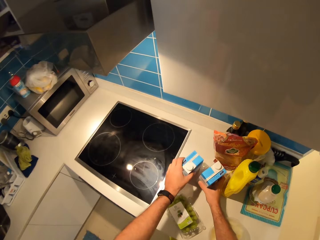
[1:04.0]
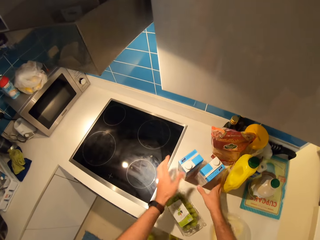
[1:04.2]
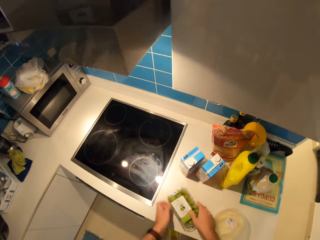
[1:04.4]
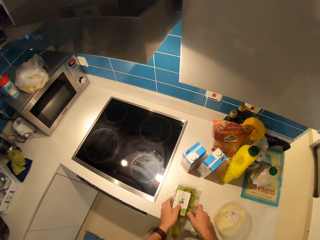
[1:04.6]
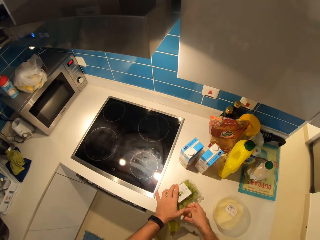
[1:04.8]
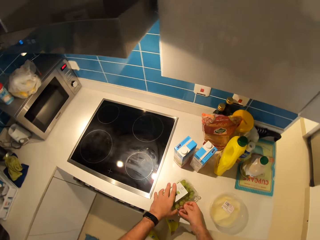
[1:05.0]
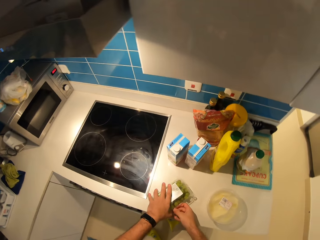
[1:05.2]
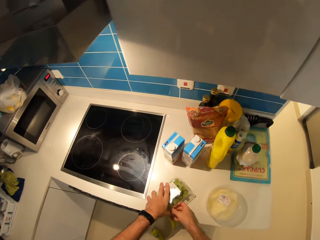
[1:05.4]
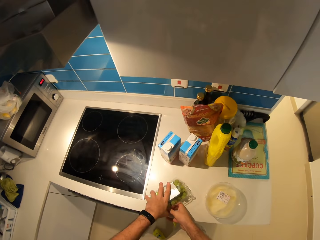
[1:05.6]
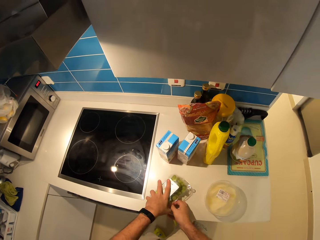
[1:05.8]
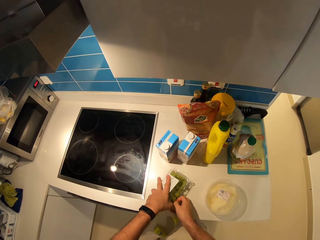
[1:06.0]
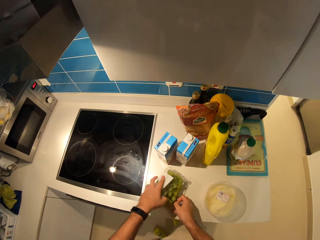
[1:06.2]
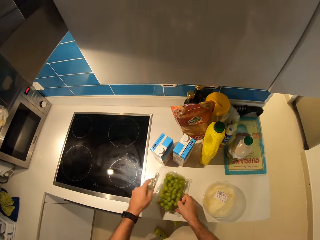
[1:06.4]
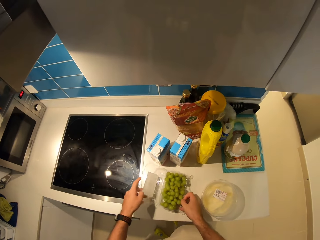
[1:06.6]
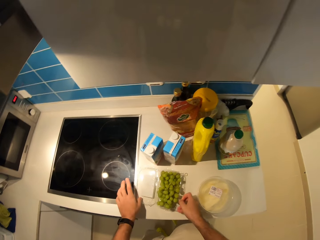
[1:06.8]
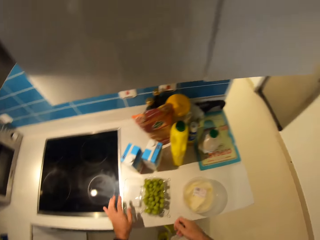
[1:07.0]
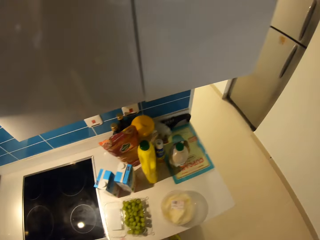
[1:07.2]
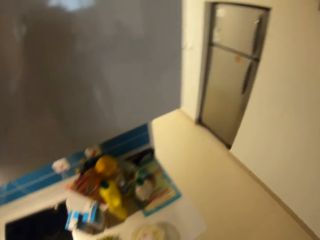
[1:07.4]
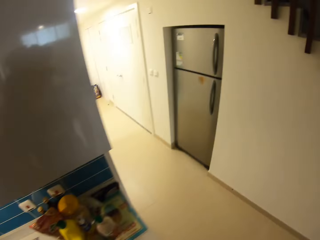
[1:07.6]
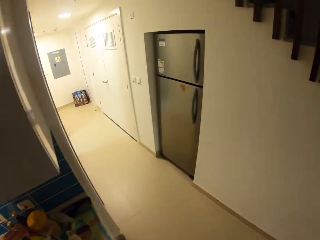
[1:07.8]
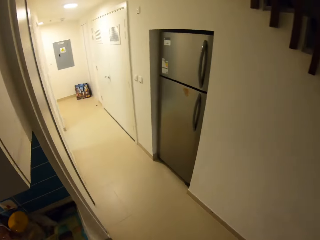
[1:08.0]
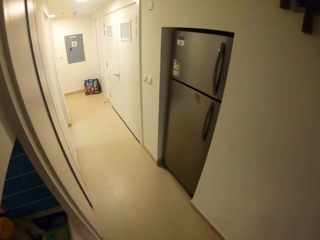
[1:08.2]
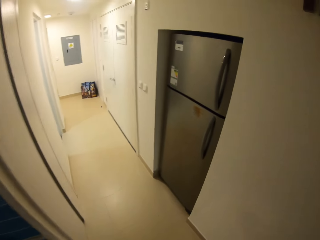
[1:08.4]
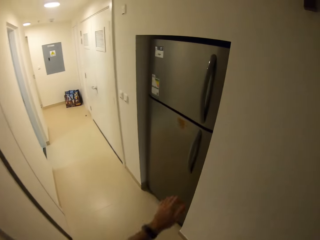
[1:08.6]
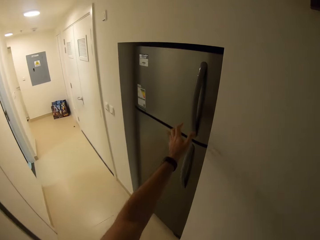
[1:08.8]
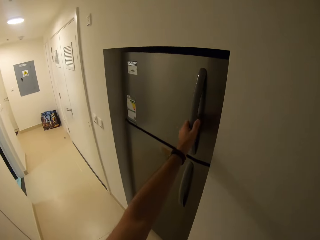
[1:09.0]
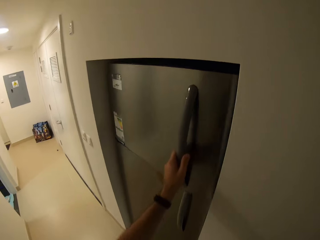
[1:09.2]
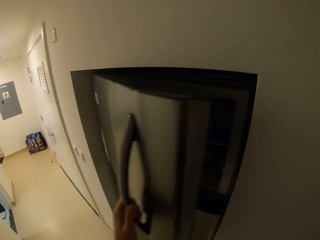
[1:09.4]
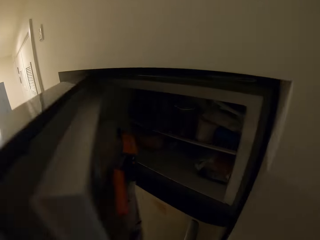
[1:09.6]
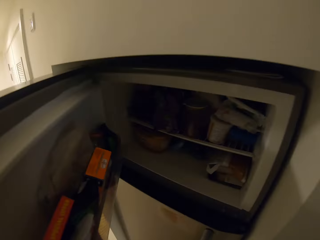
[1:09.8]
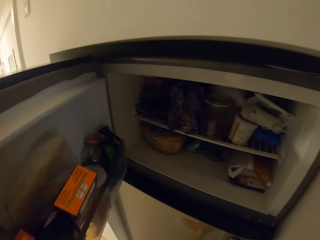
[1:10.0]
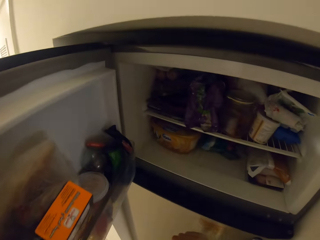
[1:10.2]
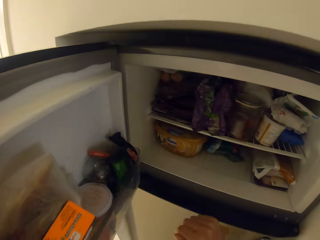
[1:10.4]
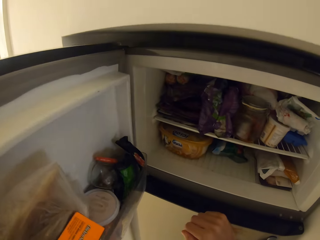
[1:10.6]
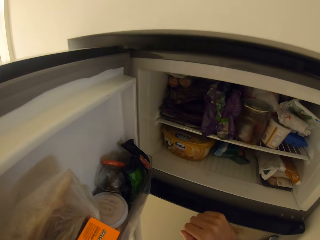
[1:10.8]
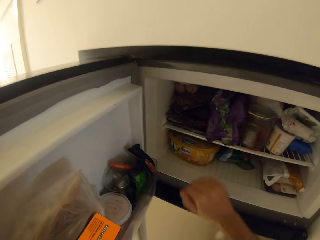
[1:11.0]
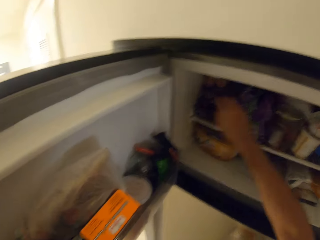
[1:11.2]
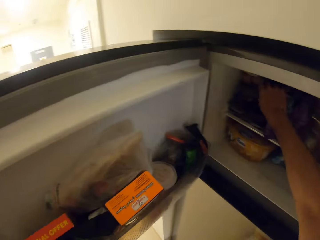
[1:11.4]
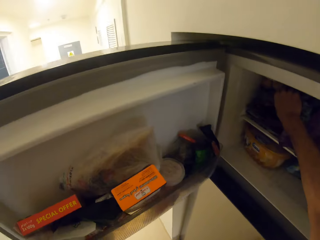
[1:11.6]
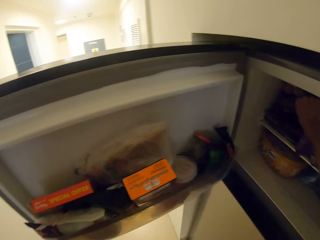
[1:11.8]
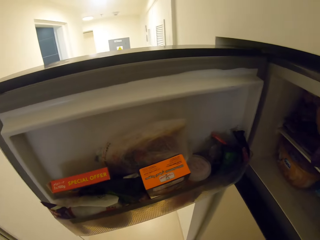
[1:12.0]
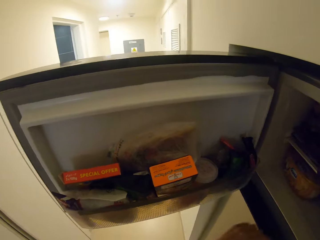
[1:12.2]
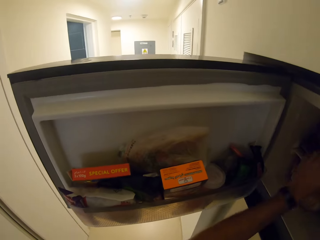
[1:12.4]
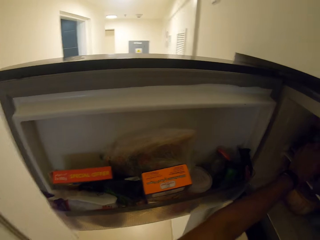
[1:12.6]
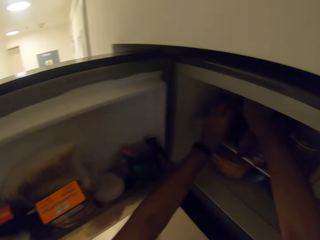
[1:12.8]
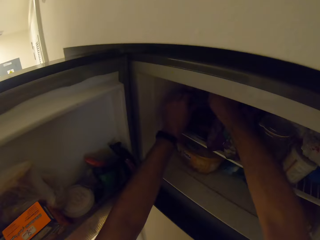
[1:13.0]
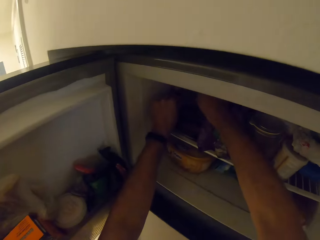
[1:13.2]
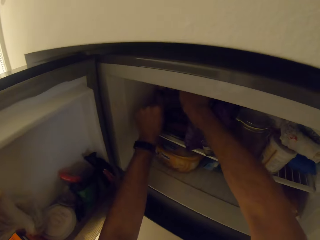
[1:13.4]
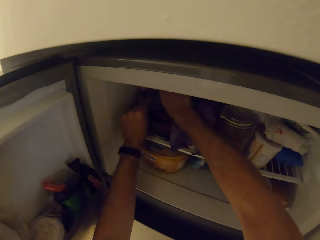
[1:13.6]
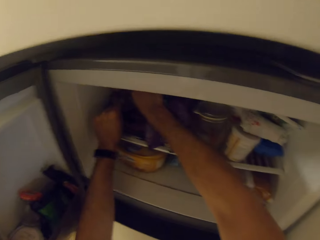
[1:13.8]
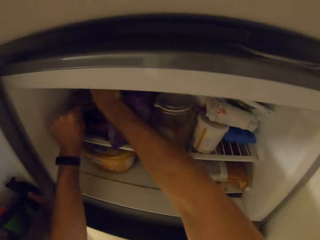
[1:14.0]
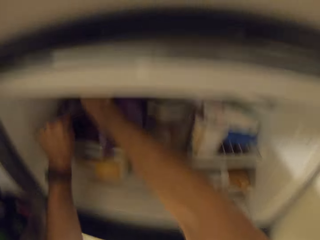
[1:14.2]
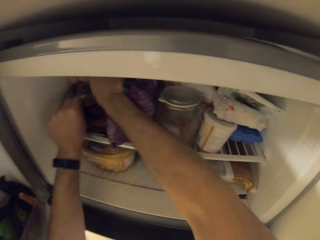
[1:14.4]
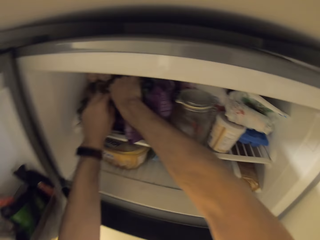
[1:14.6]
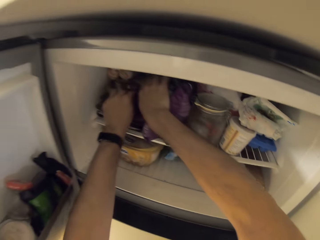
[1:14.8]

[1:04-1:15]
The camera wearer places the milk boxes in his hands on the table. He opens the pack of grapes with his hands. He walks around the house. He opens the freezer with his left hand. He picks up a tortilla.

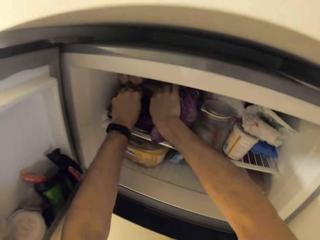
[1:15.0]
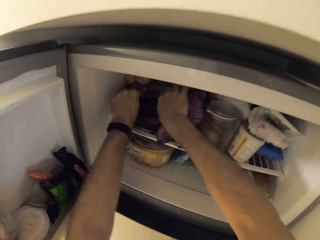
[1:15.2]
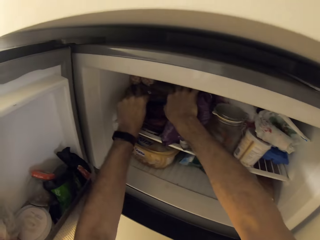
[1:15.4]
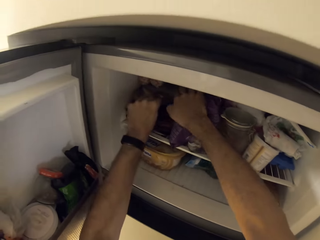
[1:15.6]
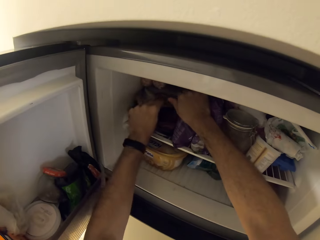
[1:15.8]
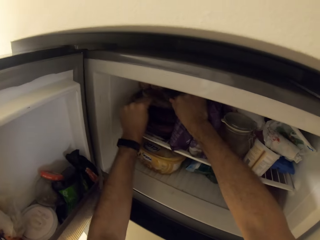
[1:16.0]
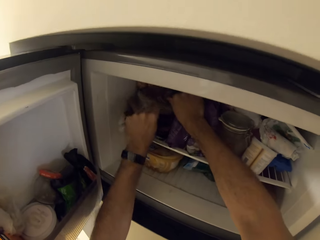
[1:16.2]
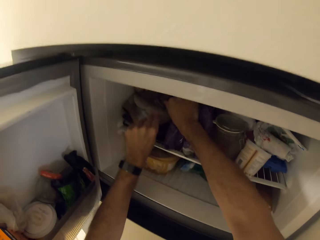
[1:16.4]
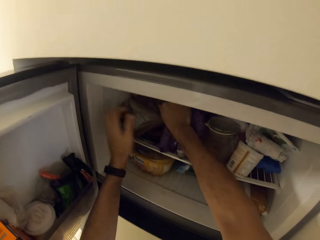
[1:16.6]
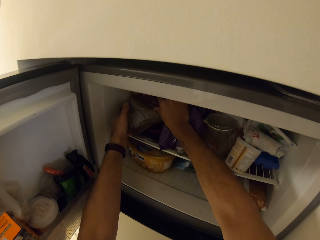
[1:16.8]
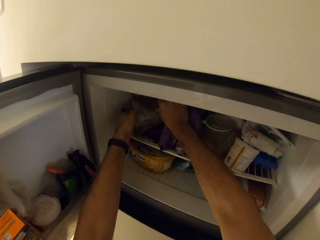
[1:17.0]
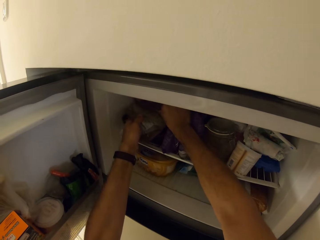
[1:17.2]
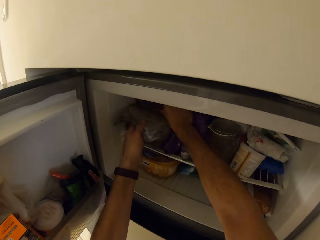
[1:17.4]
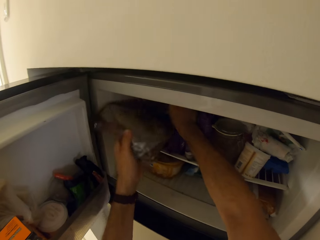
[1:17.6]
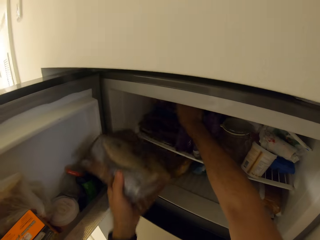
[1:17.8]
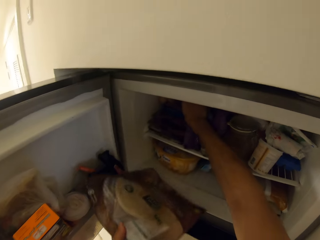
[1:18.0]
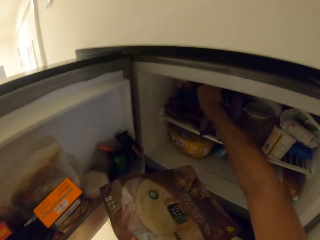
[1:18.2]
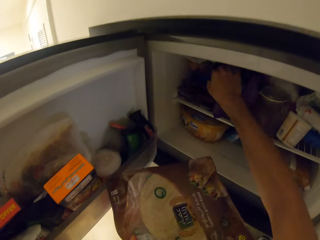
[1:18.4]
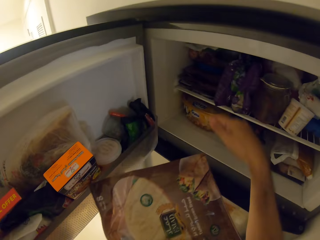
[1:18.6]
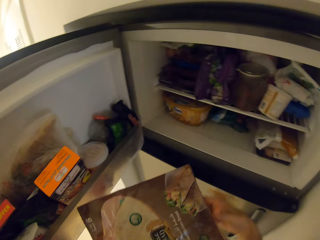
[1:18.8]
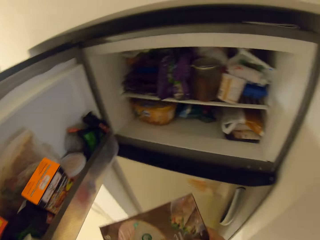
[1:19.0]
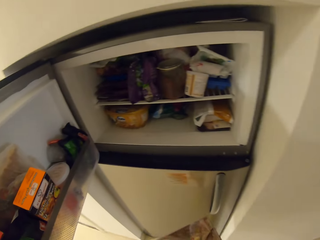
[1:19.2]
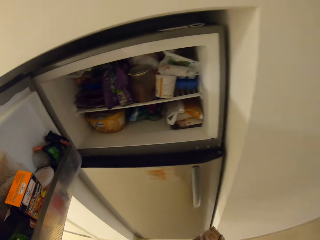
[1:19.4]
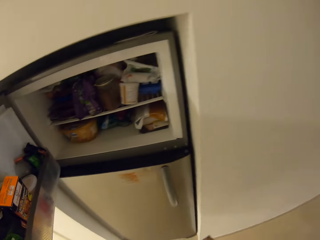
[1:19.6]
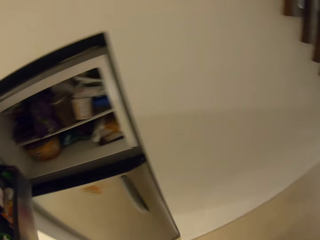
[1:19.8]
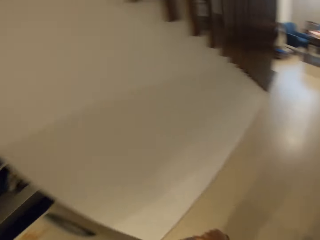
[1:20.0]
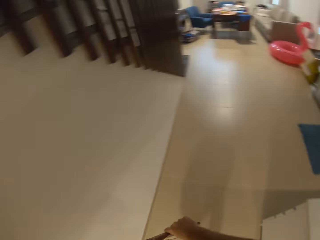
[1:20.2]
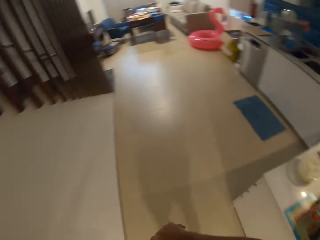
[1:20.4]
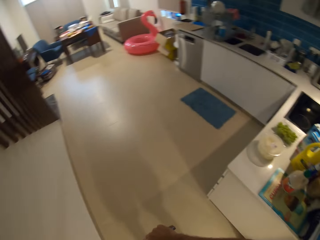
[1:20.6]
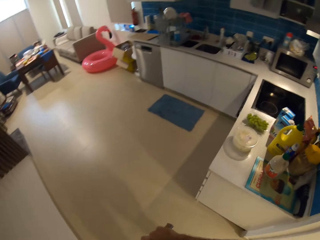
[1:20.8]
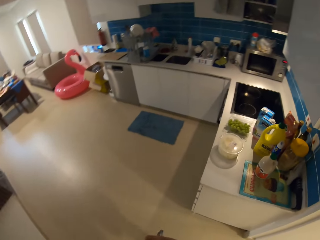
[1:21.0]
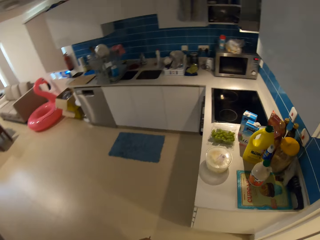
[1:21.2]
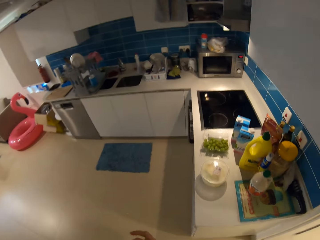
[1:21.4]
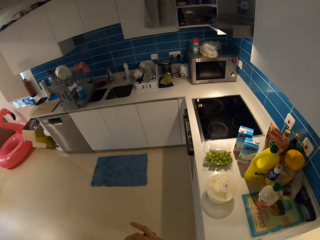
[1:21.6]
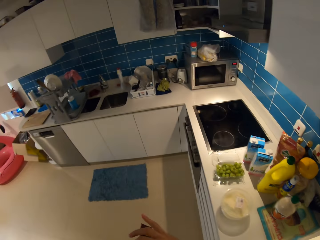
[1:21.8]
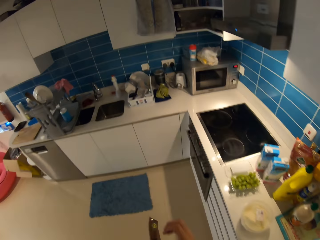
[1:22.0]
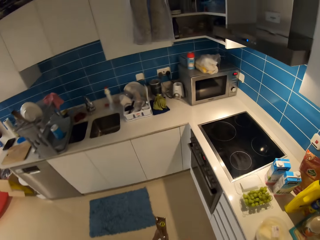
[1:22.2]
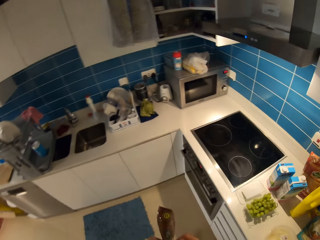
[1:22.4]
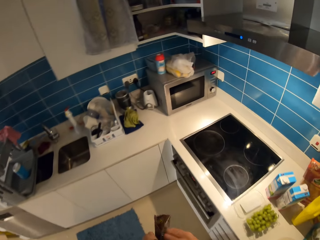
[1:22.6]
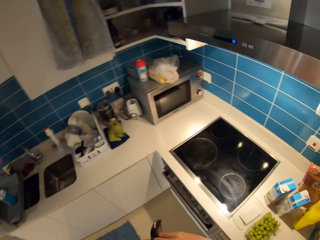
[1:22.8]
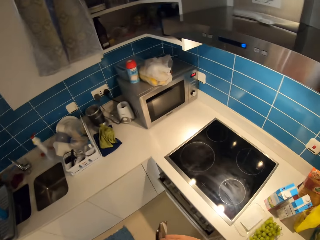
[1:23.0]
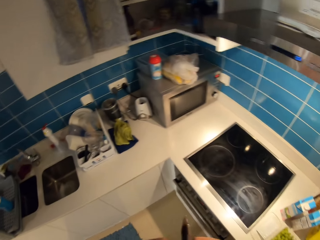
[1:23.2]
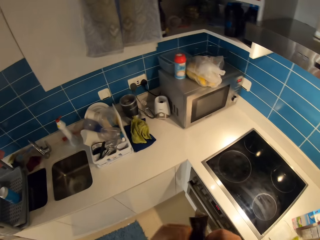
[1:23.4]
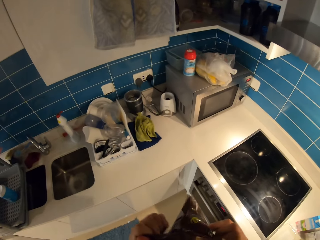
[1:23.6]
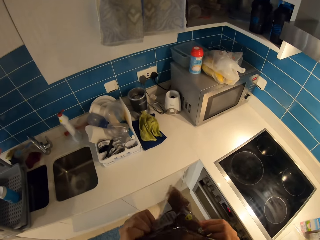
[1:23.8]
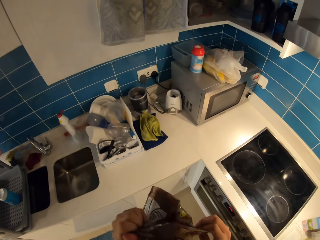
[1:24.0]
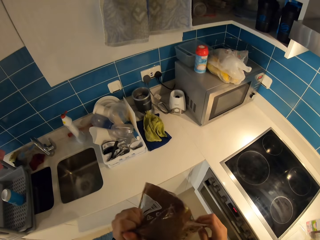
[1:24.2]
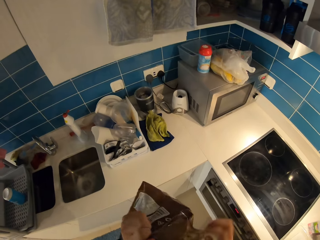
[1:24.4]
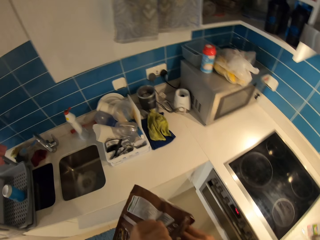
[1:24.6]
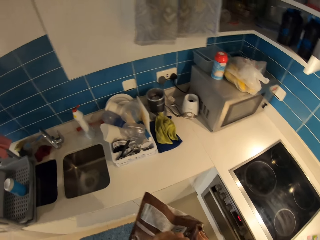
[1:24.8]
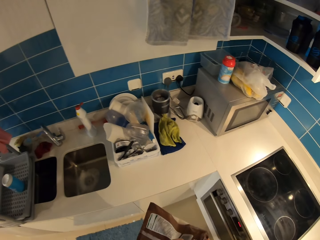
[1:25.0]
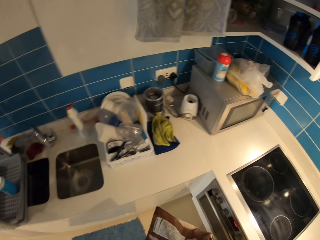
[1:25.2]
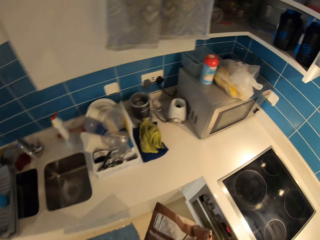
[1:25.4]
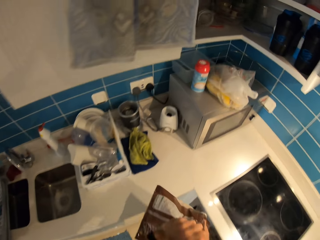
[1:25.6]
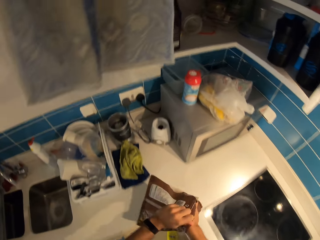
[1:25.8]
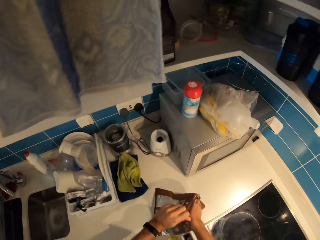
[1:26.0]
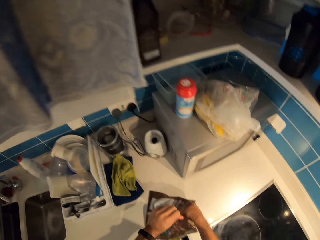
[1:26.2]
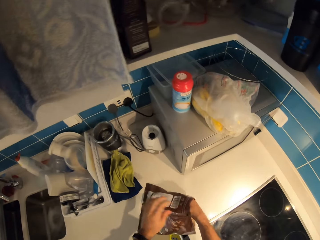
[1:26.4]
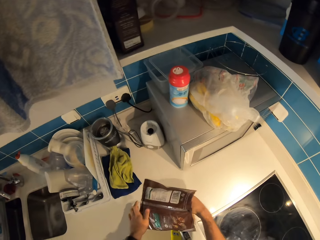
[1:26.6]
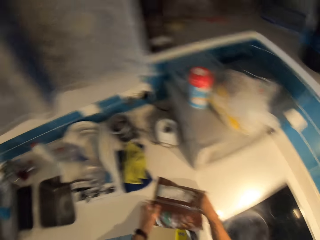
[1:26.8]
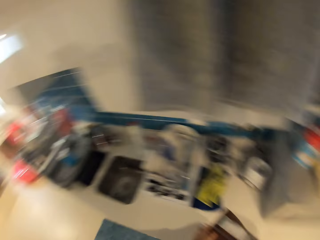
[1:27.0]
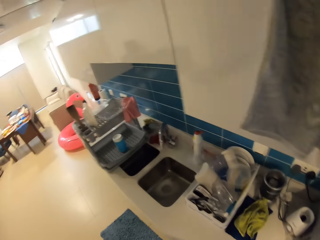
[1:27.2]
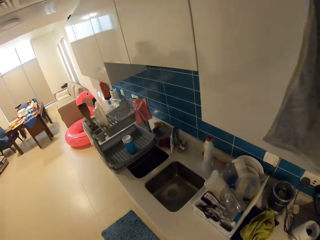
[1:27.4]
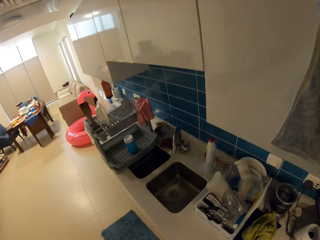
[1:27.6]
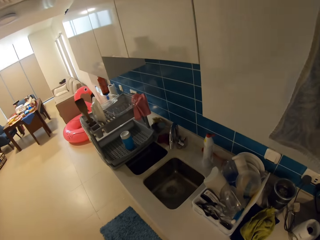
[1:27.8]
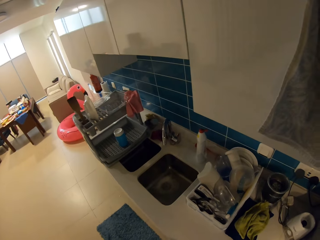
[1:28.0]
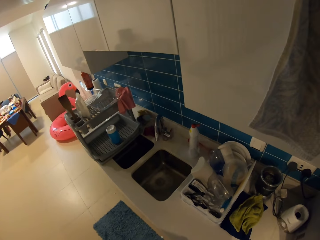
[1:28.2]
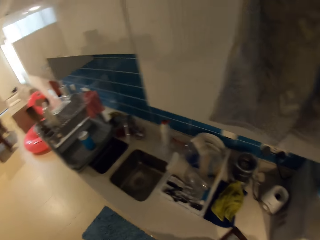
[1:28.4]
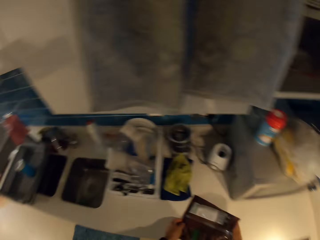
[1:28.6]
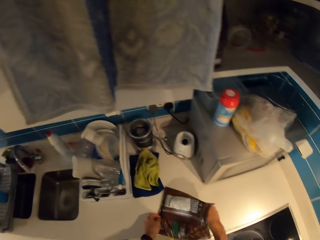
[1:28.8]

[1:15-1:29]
The camera wearer pulls out a pack of flat bread from the freezer with his left hand. He holds a tortilla. He closes the freezer door and walks around the kitchen. He opens the pack with his hands. He dips his hands into the pack of flat bread. He removes the tortilla from the pack. He looks around the house.
